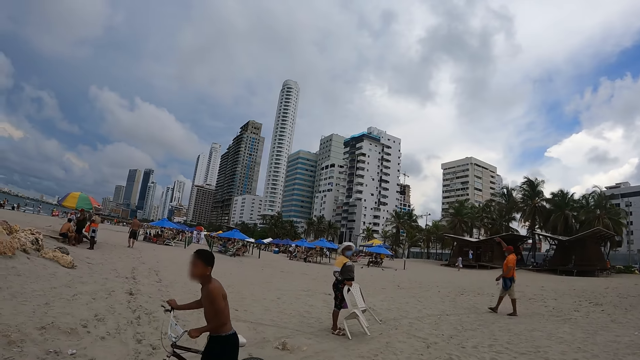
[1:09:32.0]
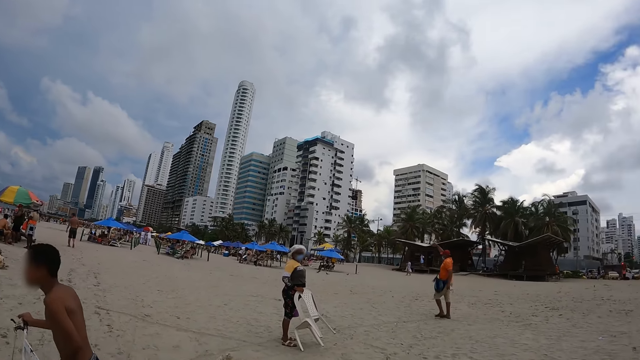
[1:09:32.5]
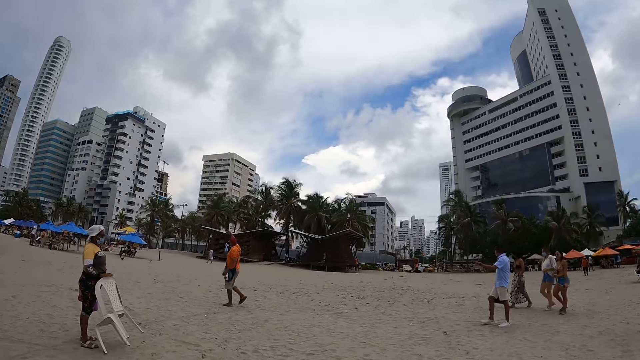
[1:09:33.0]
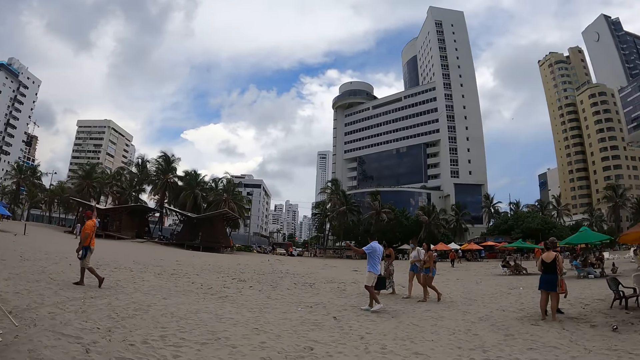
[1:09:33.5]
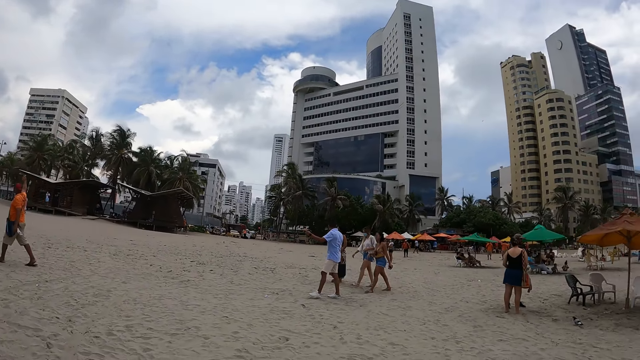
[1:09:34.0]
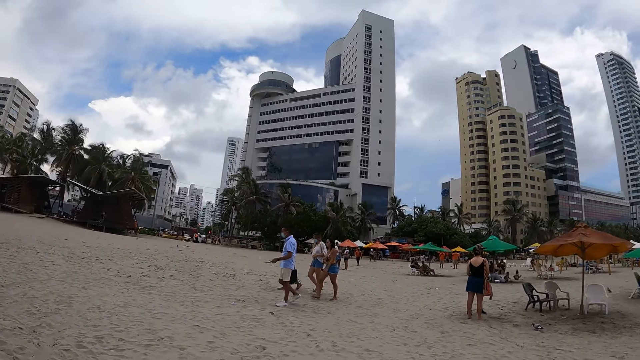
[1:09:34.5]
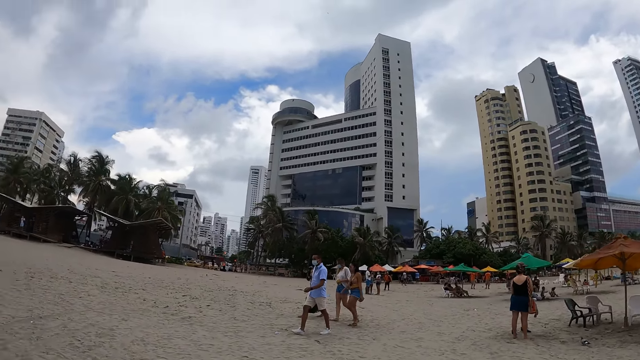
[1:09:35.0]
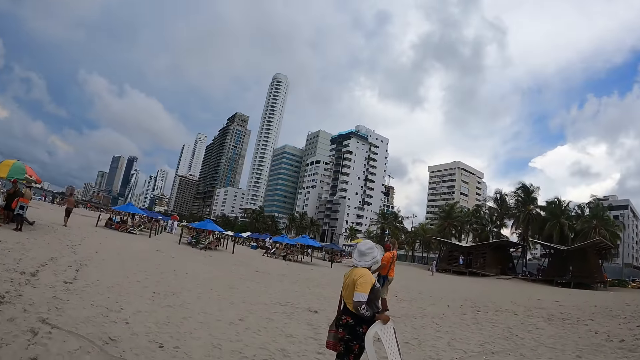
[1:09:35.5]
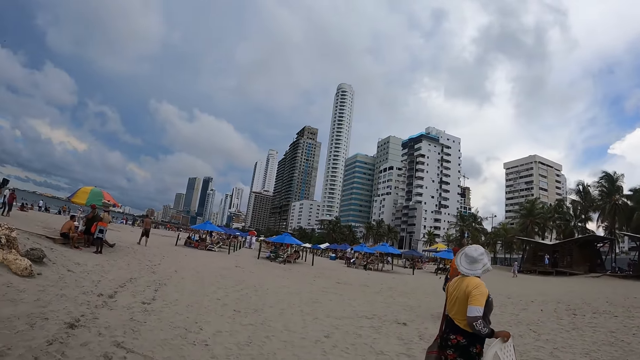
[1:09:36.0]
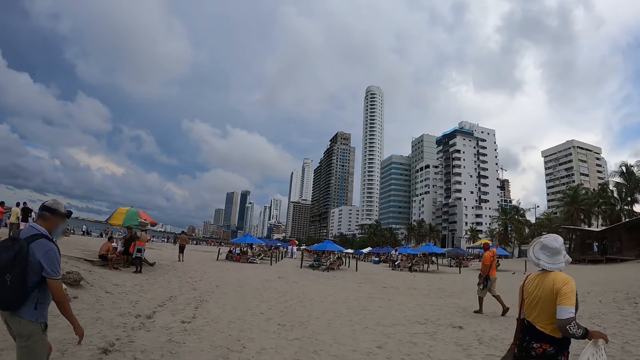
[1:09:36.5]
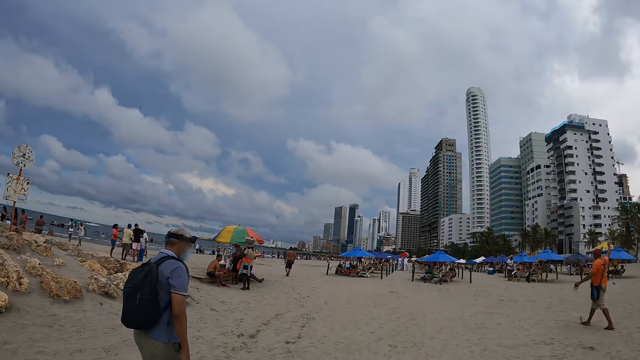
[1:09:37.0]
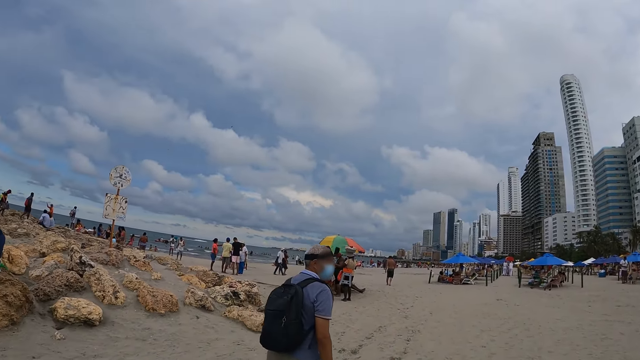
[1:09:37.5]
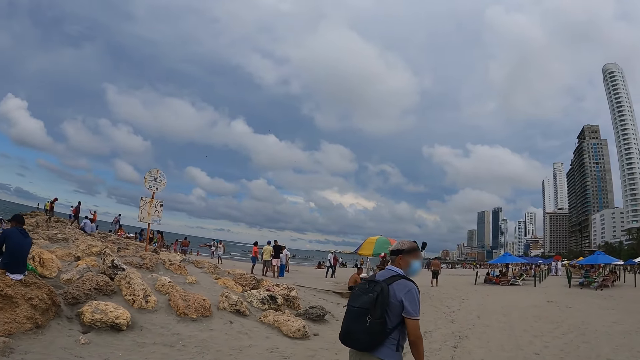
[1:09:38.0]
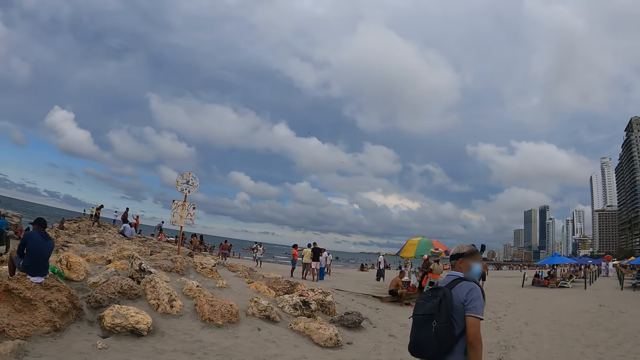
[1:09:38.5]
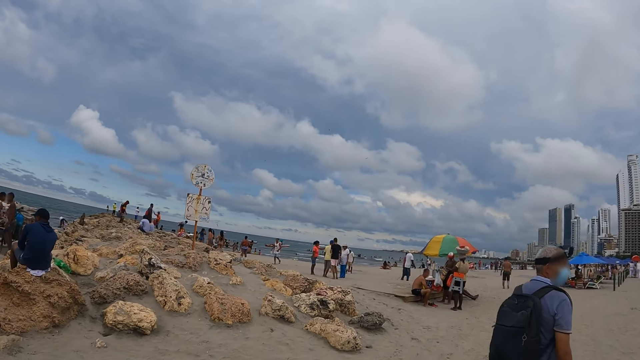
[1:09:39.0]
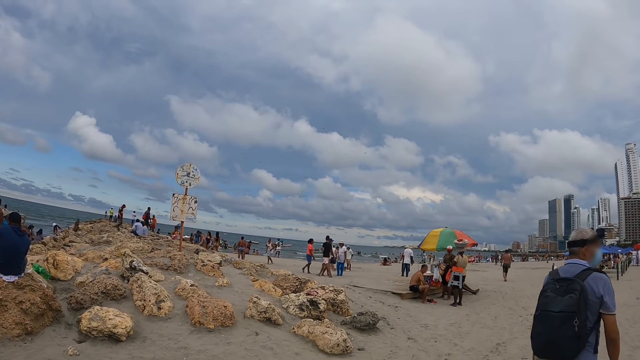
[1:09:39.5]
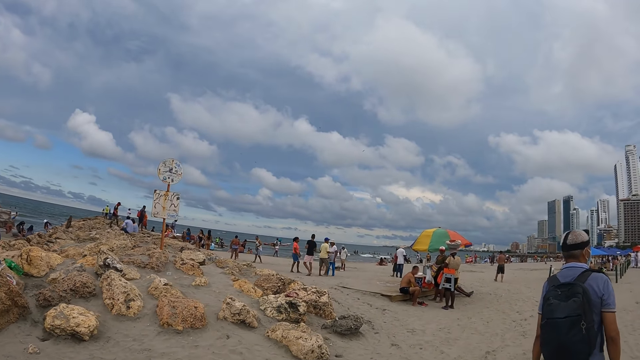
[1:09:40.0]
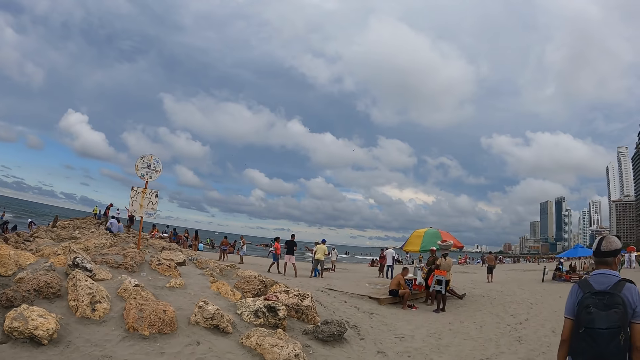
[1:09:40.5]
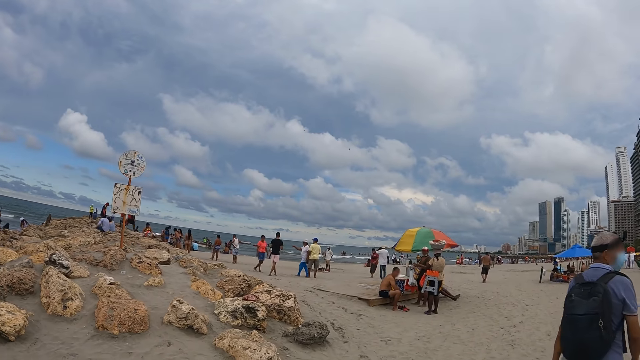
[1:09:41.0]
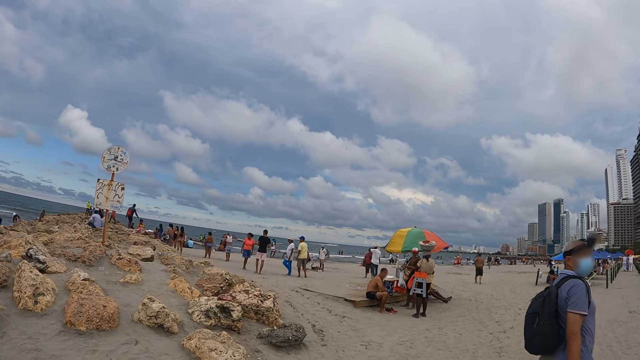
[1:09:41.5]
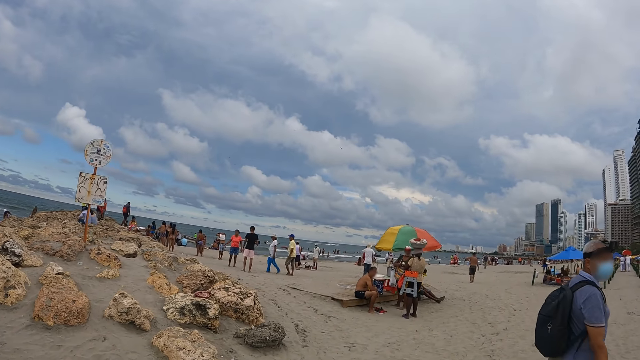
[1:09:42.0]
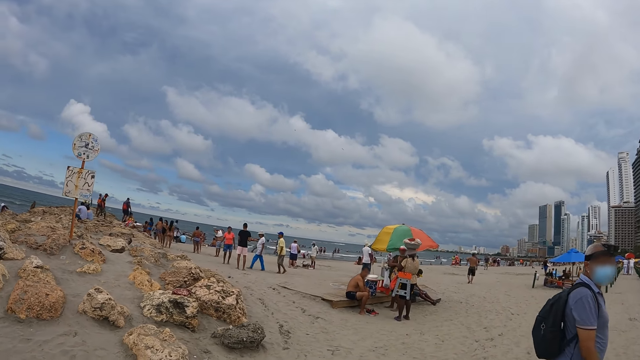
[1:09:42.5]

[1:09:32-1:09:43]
The camera wearer looks around the beach. They walk in the beach. They walk around the beach.

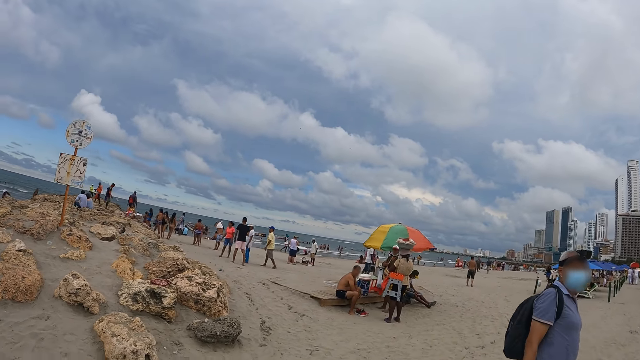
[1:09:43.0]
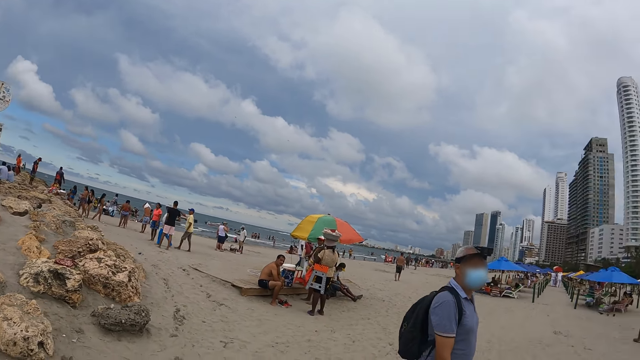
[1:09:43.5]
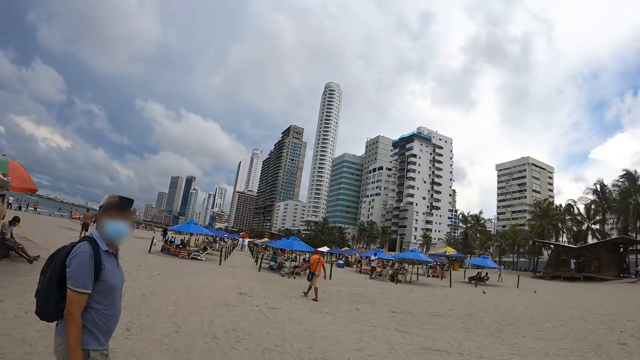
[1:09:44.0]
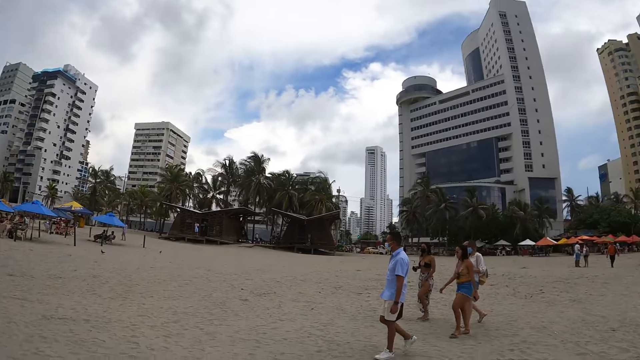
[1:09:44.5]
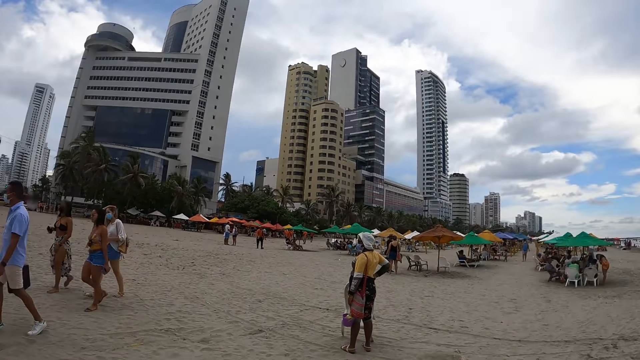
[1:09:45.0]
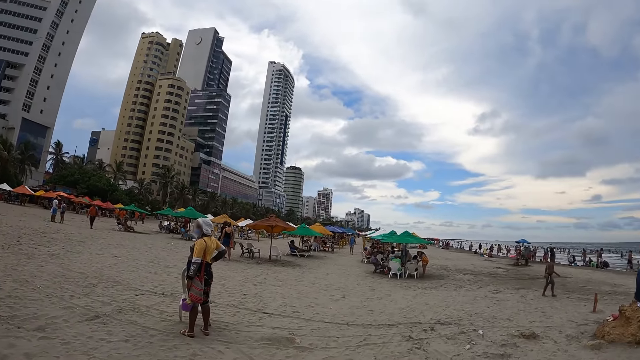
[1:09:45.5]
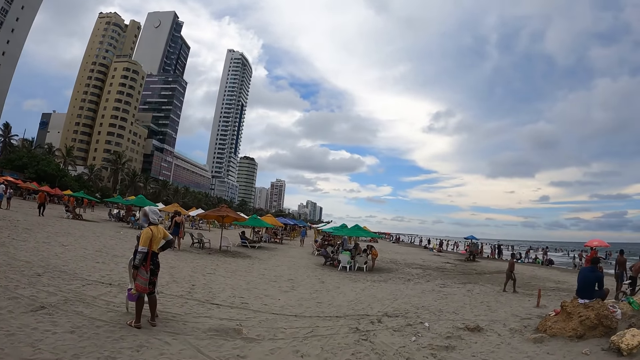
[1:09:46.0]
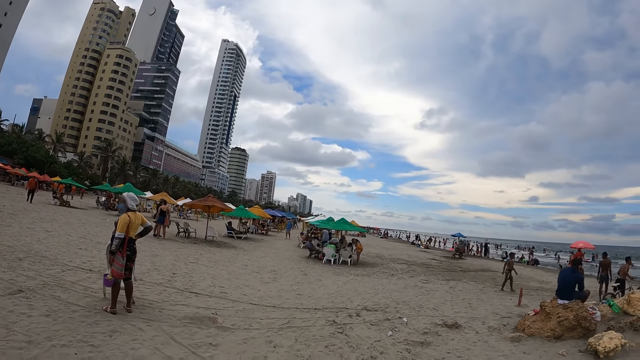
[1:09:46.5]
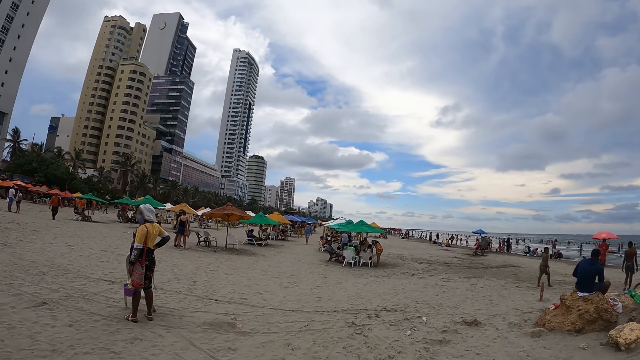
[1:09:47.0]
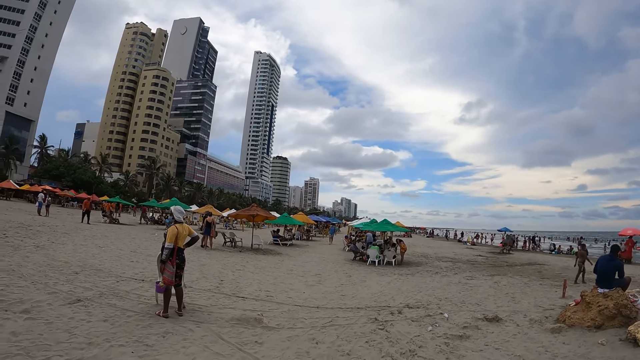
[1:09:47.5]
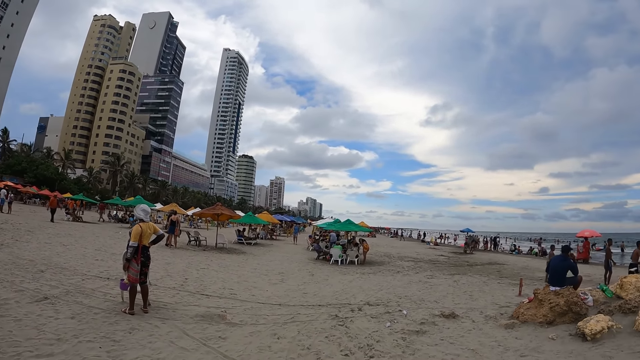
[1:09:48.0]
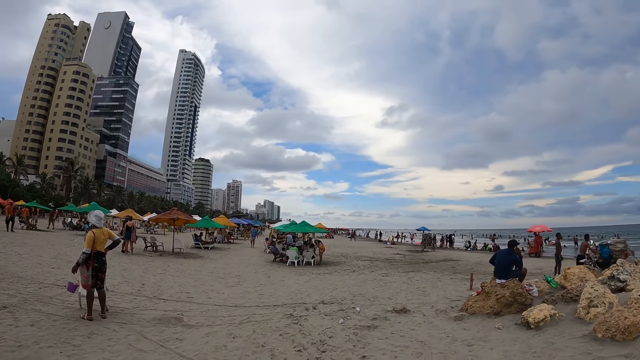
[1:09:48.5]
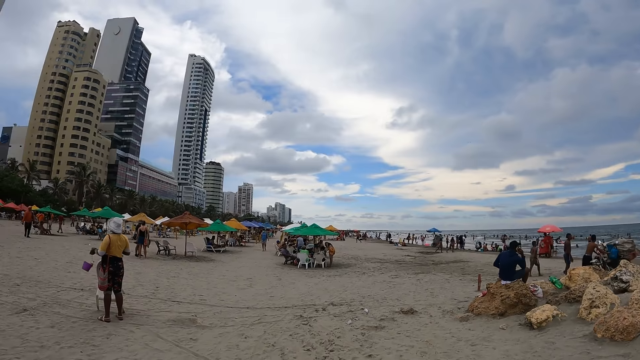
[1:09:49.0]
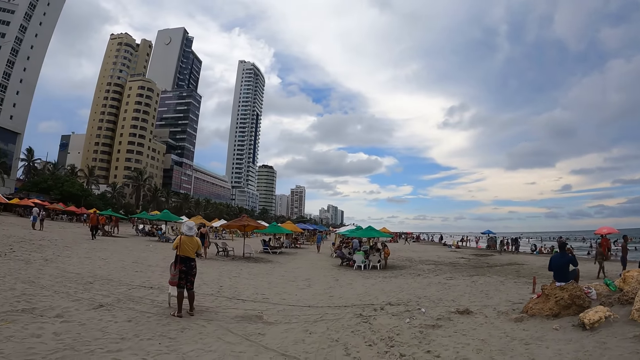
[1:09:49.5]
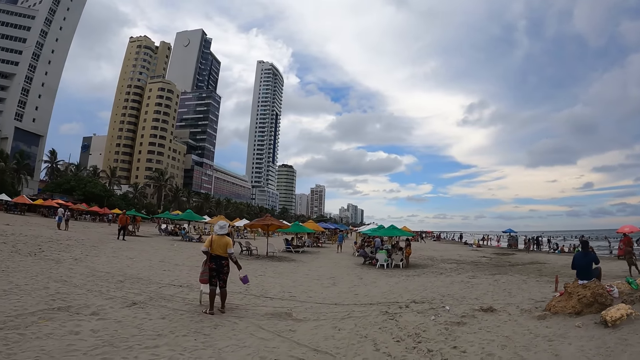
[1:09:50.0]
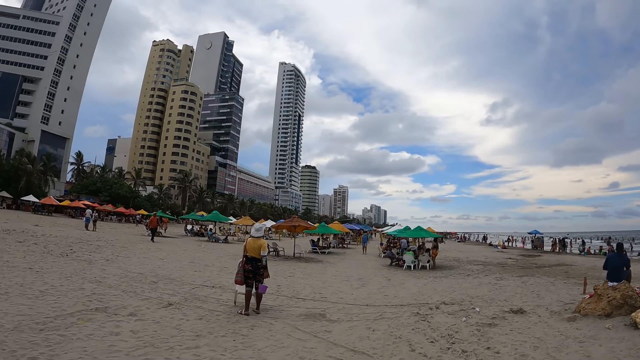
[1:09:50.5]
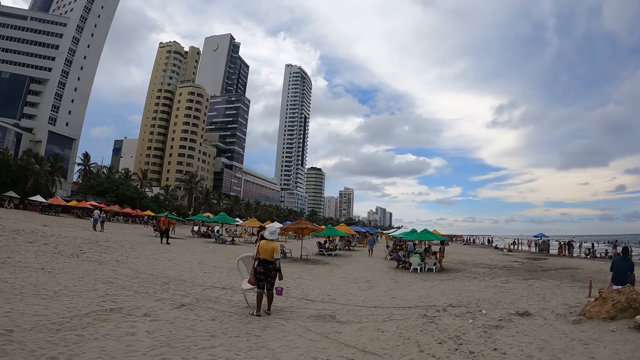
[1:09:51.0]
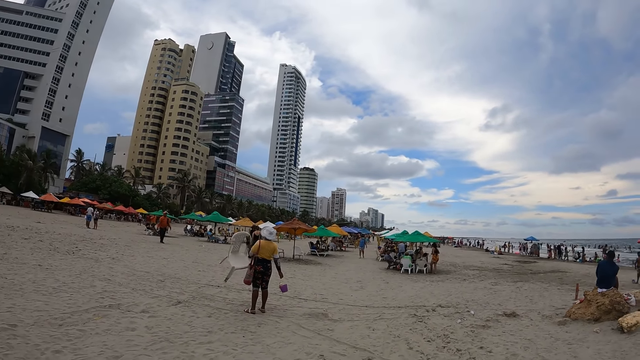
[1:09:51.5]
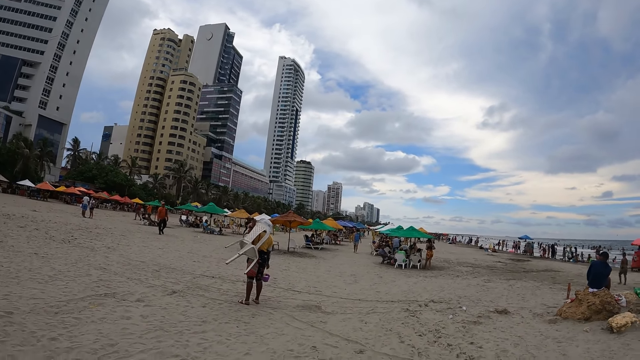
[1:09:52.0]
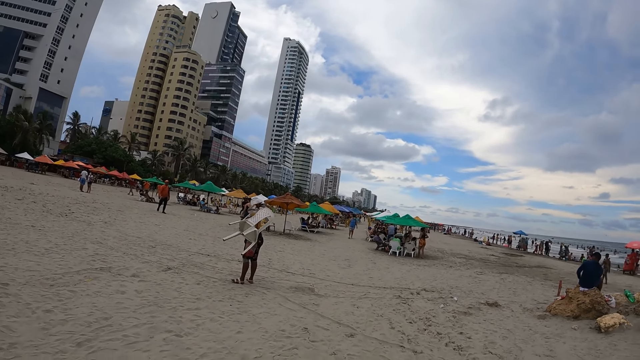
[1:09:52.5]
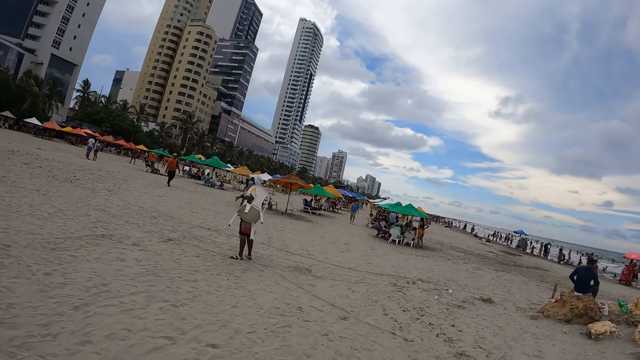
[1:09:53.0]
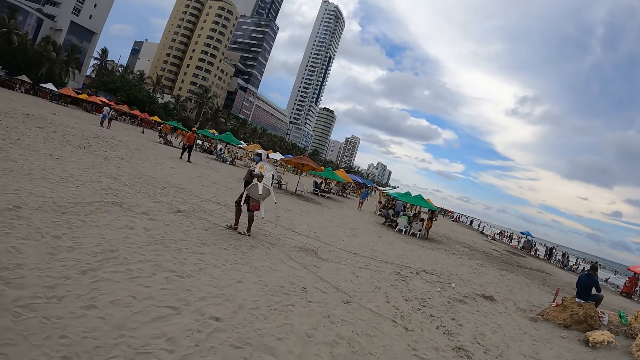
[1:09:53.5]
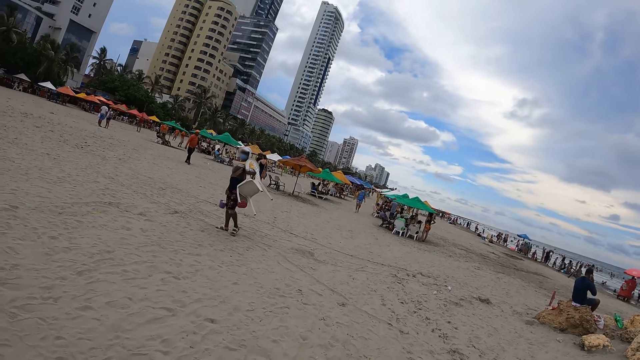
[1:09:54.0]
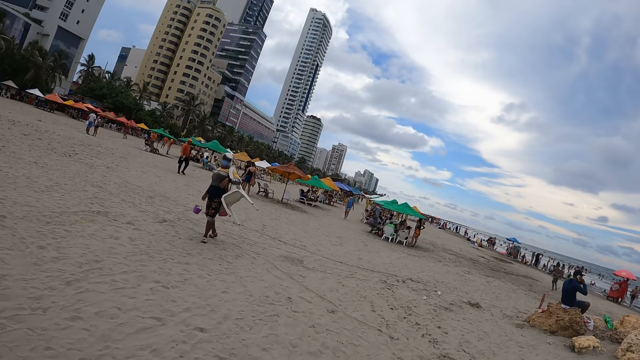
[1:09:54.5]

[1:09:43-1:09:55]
The camera wearer interacts with a man. They look around. They turn around the beach. They look around the beach. They stare around the beach.
